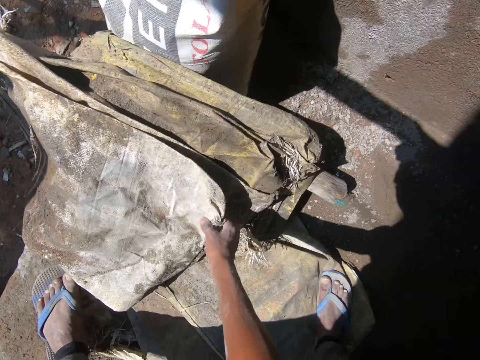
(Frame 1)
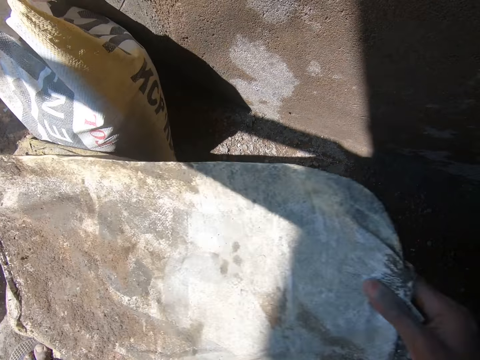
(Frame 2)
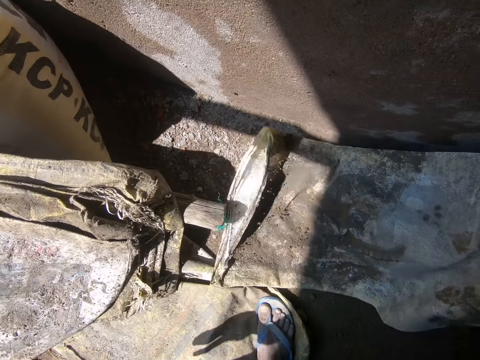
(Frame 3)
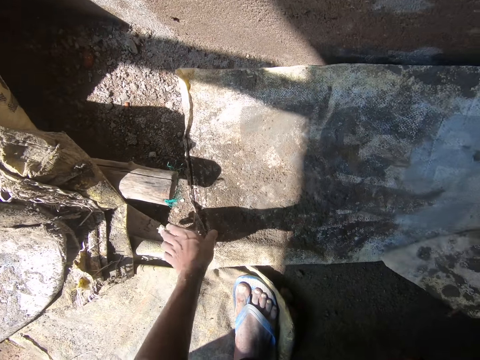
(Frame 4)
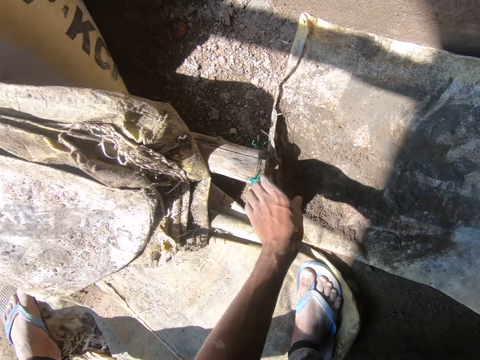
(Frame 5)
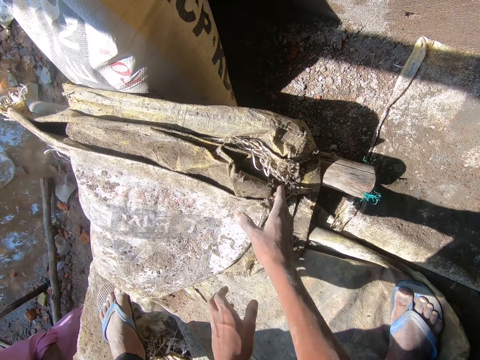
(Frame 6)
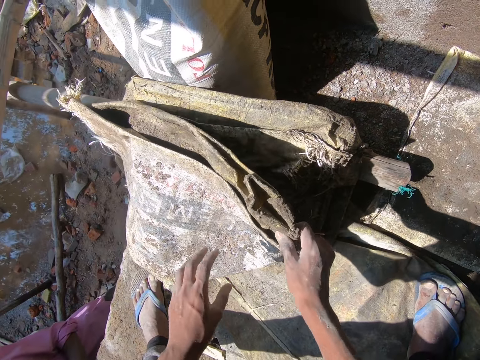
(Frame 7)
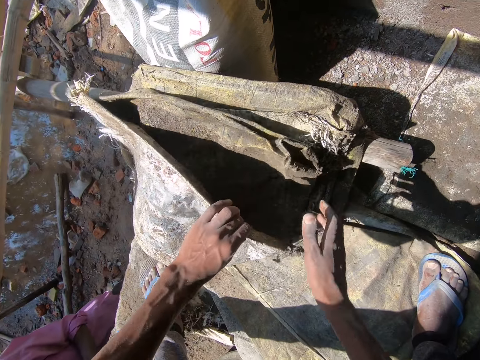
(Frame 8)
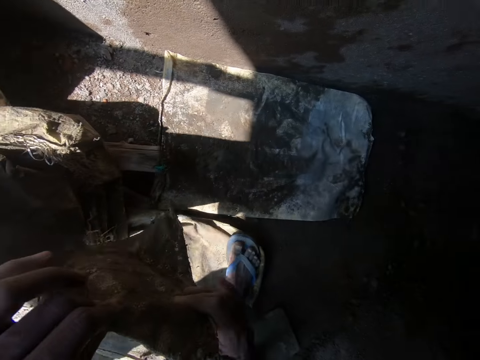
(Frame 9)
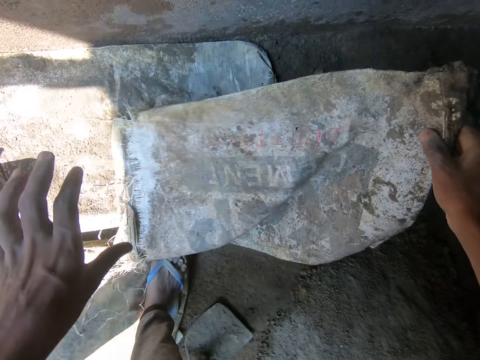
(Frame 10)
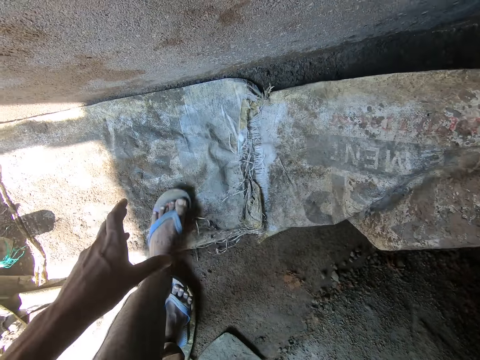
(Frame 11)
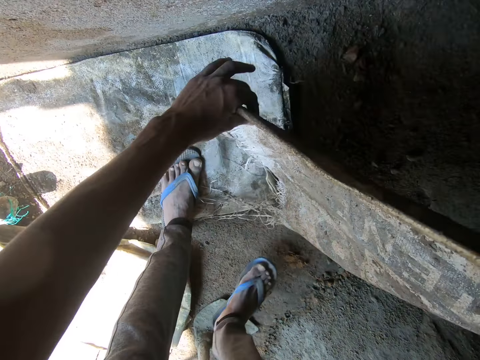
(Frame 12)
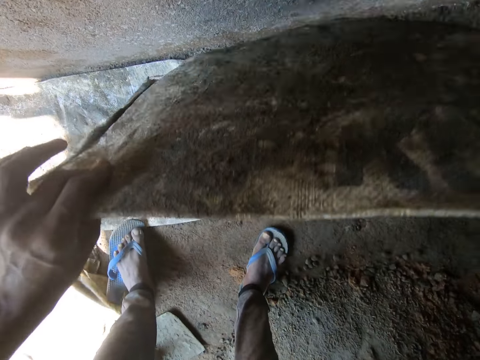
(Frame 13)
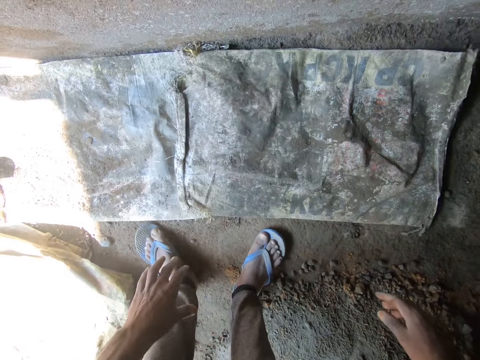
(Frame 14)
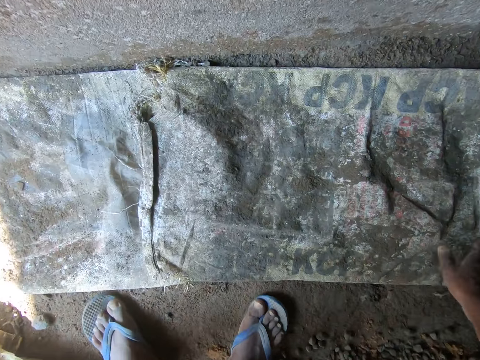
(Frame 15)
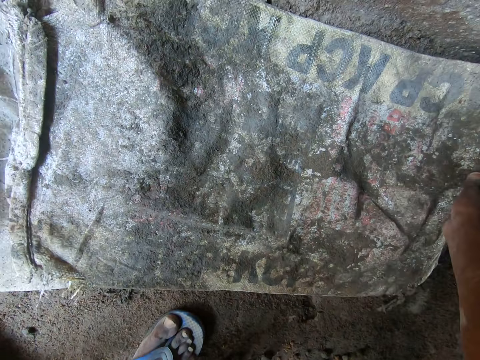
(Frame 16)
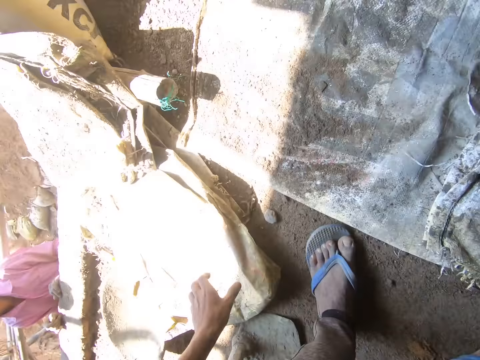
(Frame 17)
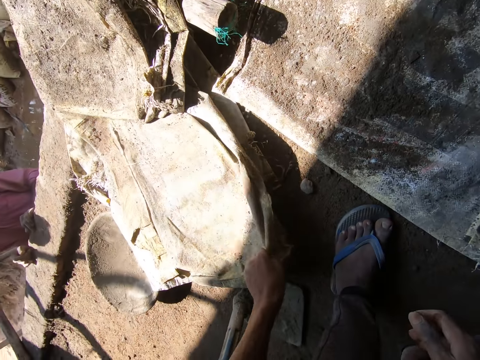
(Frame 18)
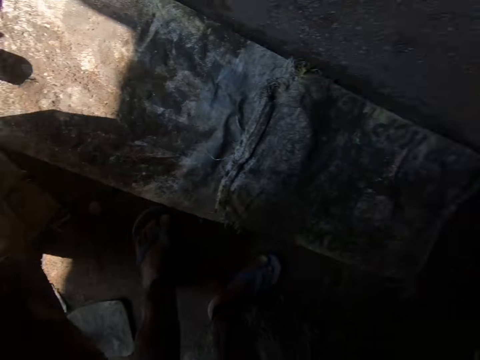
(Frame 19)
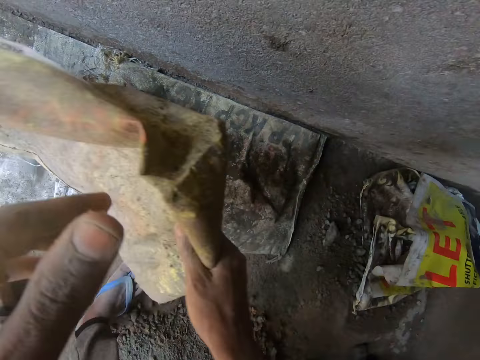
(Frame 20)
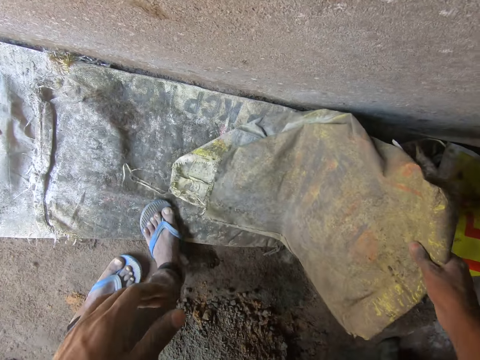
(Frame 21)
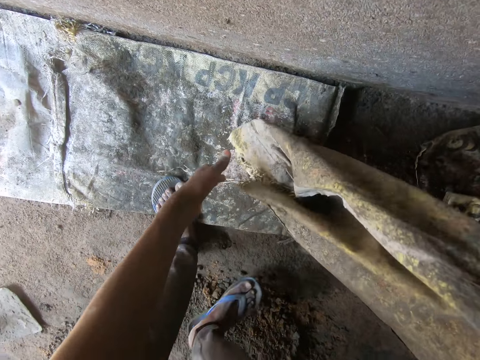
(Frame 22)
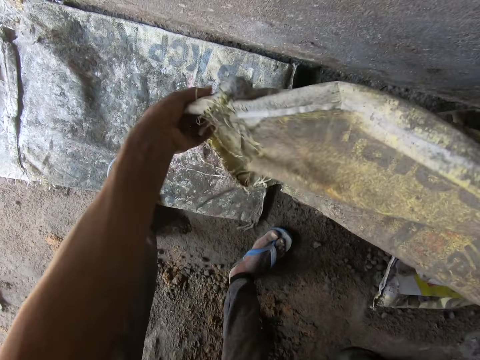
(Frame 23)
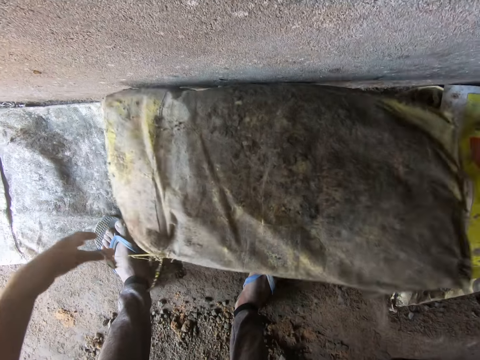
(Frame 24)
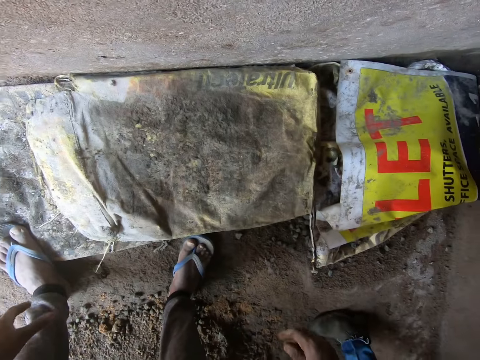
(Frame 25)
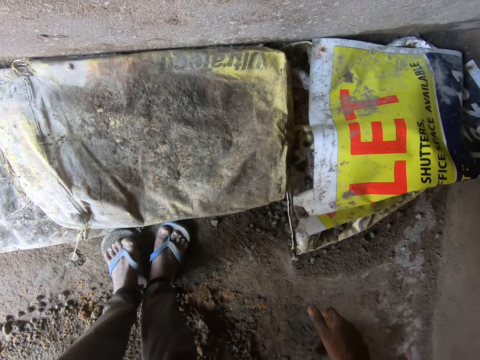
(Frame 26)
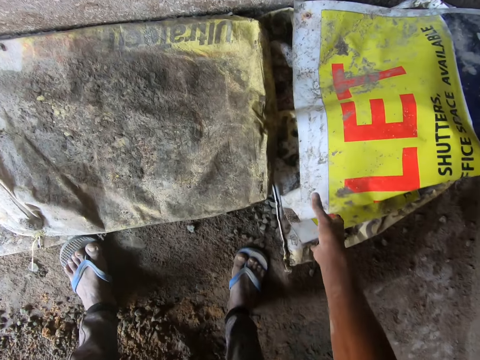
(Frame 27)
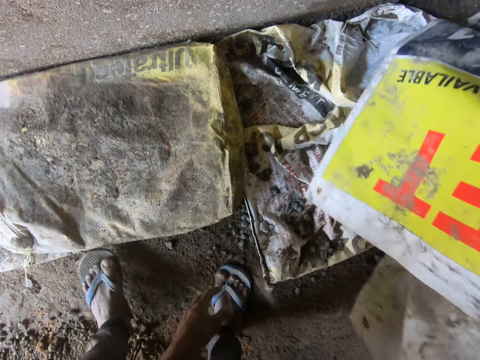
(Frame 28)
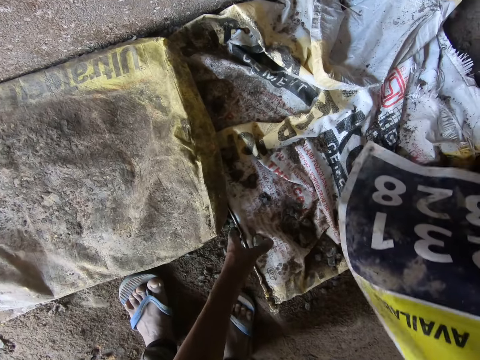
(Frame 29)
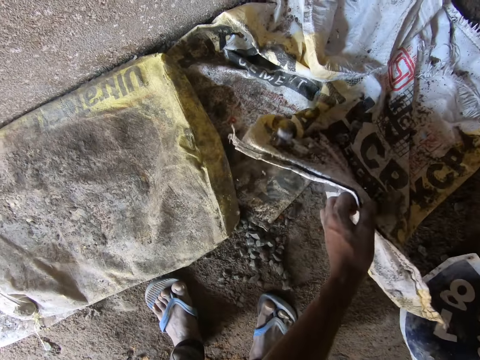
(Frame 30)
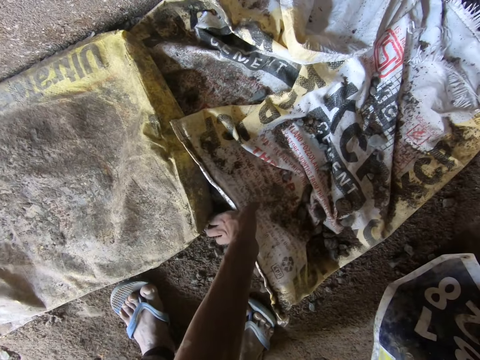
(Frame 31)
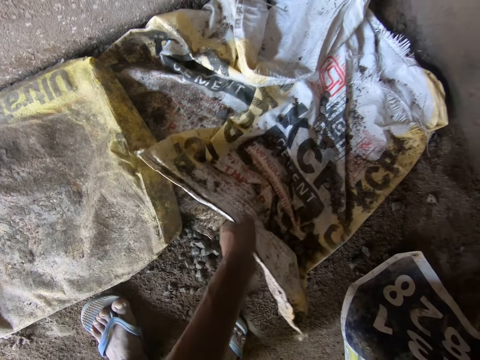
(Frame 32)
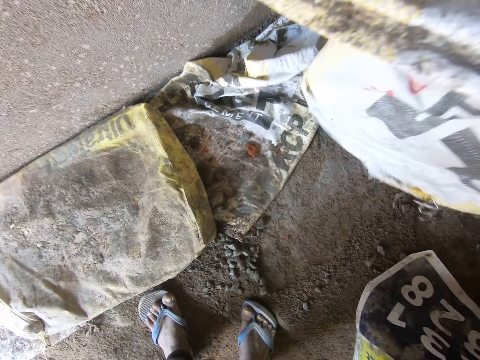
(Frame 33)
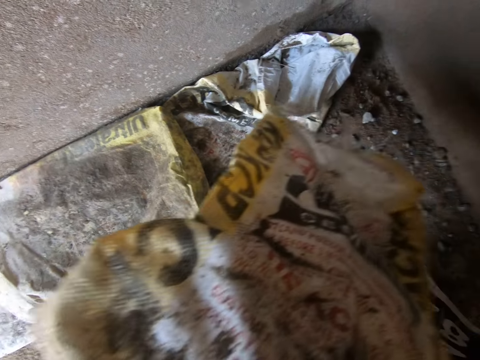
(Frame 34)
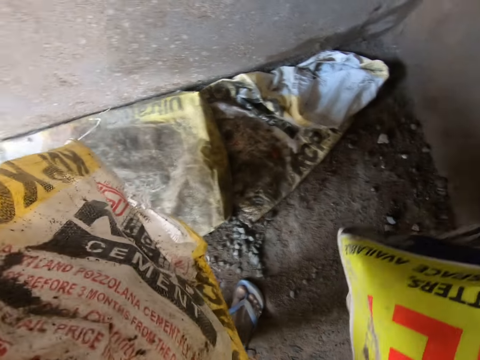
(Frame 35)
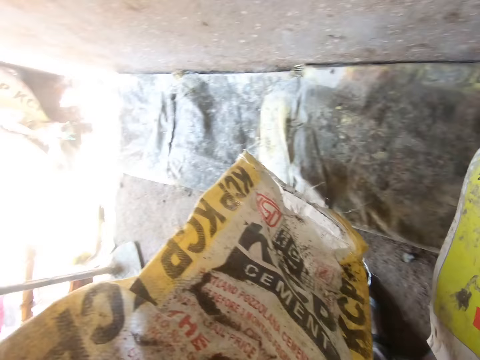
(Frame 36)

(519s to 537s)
The camera wearer moves a sack from the sacks on the floor to the floor with his right hand. He picks the sack. He holds the sack on the floor with his left hand. He spreads the sack on the floor. He holds some sacks on the sacks on the floor with his right hand. He picks a sack on the sacks on the floor with his left hand. He holds the sack in his left hand with his right hand. He spreads the sack on the floor. He picks the sack down. He holds the sack in his right hand with his left hand. He turns the sack. He drops the sack in his hands on the floor. He holds the sack on the floor with his right hand. He moves the sack. He picks a sack on the sacks on the floor with his left hand. He holds the sack in his left hand with his right hand. He spreads the sack on the floor. He holds the sack in his right hand with his left hand. He turns the sack. He drops the sack in his hands on the floor. He picks a sack on a sack on the floor with his right hand. He picks a sack on the floor with his left hand. He lifts the sacks down.

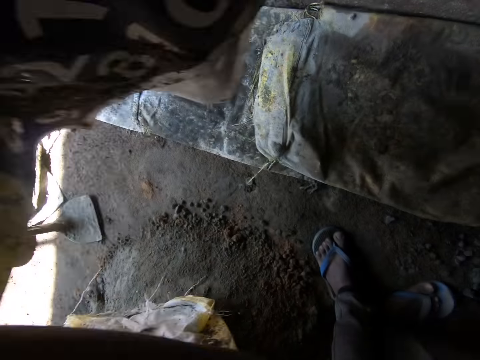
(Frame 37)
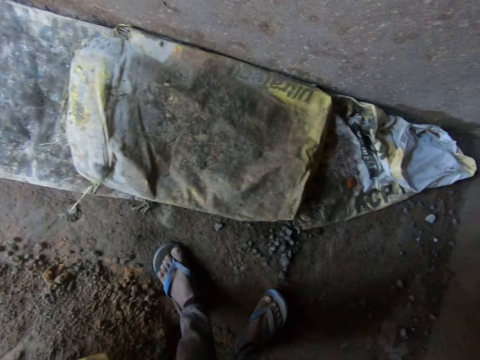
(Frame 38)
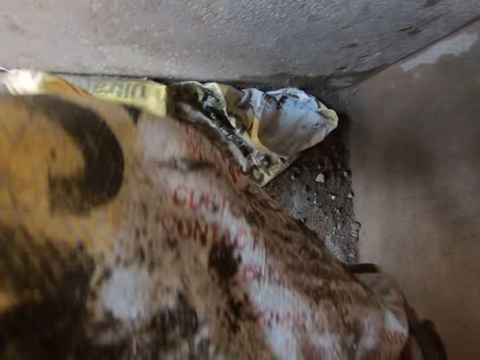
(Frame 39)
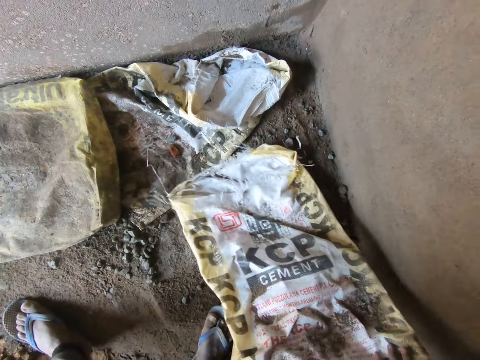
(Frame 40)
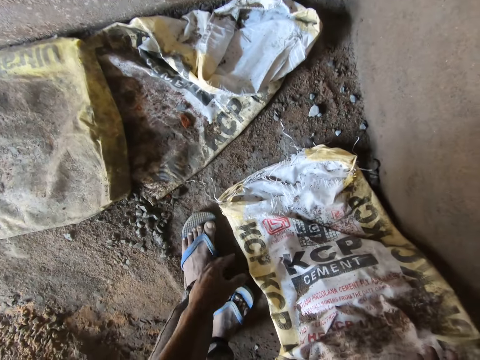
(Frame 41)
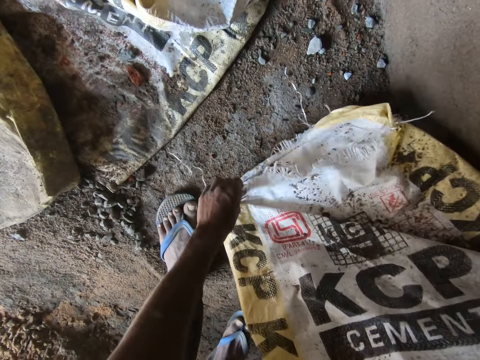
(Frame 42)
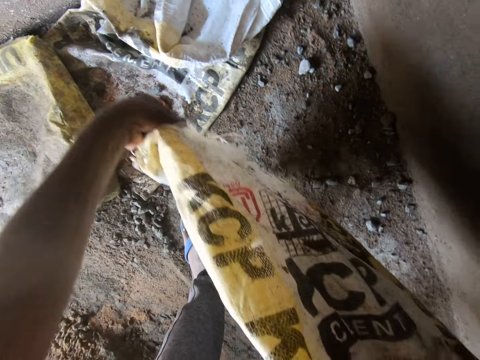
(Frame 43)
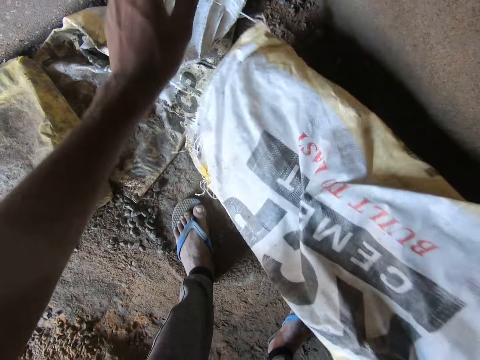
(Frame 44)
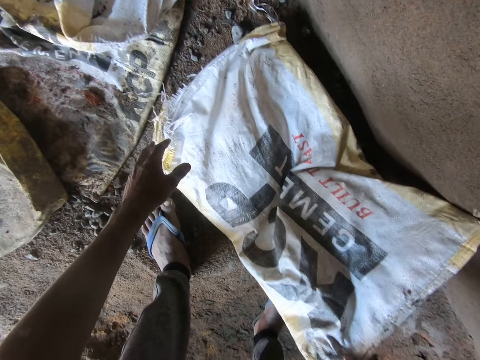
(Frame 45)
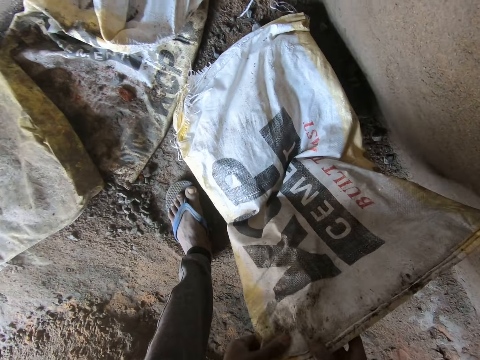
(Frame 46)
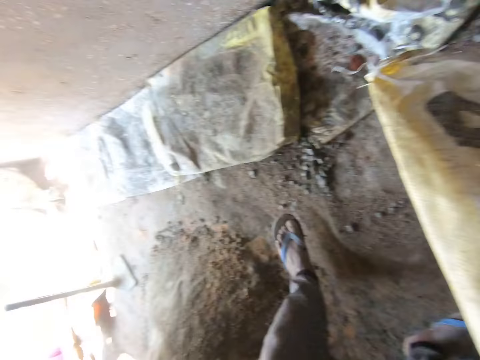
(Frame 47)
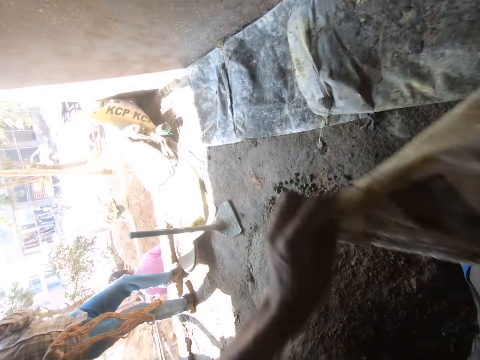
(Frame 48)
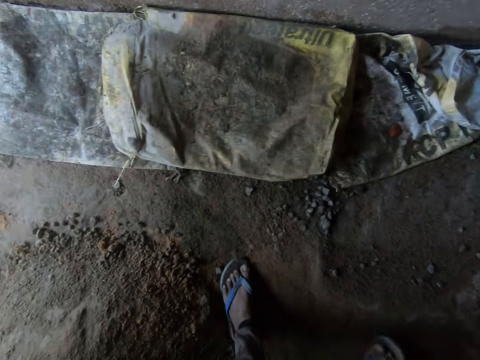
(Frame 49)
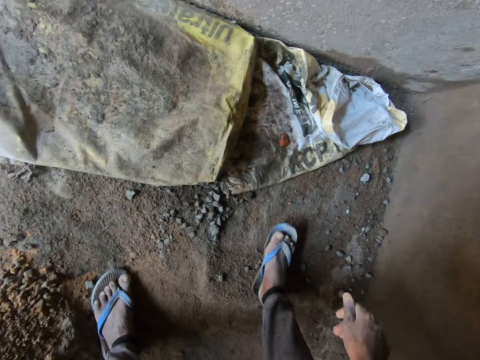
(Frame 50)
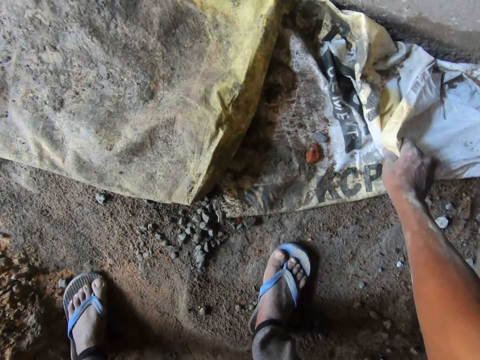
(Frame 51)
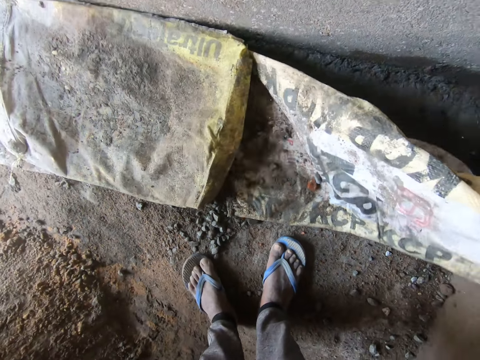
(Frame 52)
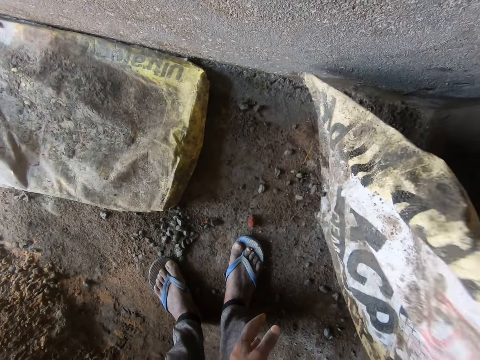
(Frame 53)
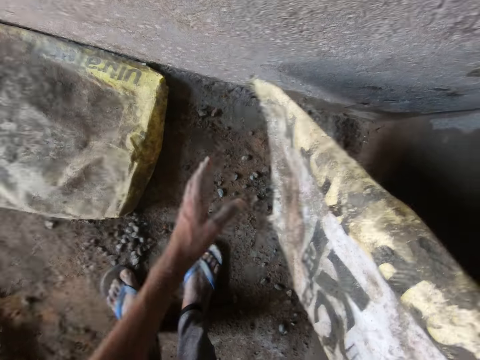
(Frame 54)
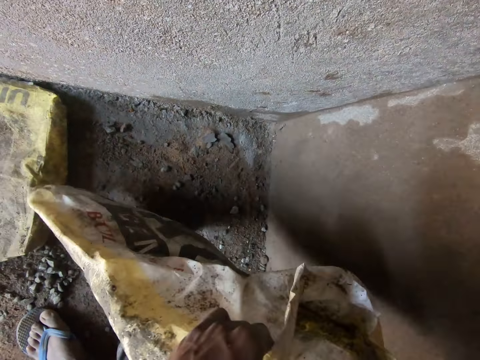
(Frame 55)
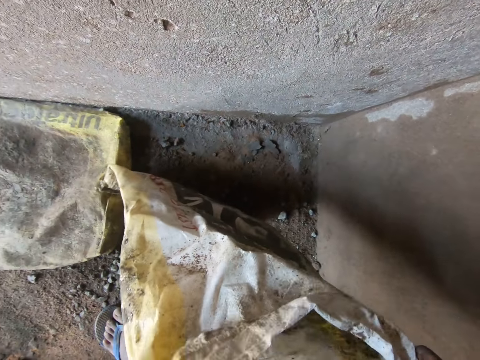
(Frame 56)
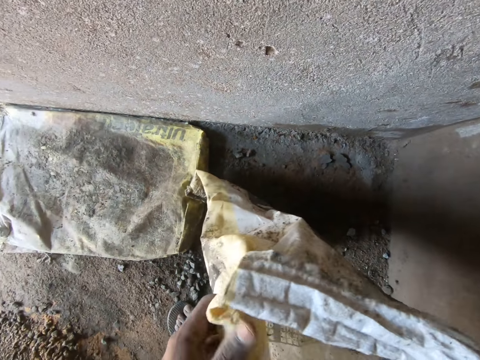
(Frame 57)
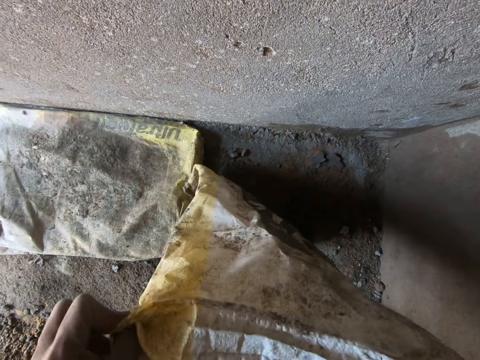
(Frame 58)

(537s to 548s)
The camera wearer throws the sack in his right hand on the floor. He switches the sack in his left hand to his right hand. He holds the sack on the floor with his right hand. He spreads the sack. He holds the sack in his right hand with his left hand. He turns the sack on the floor with his hands. He holds the sack in his right hand with his left hand. He throws the sack in his left hand on the floor. He picks a sack on the floor with his right hand. He shakes off sand on the sack with his right hand. He holds the sack in his right hand with his left hand.
